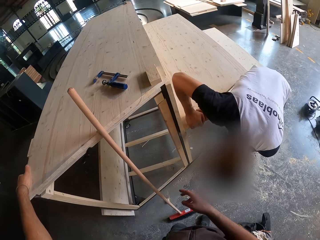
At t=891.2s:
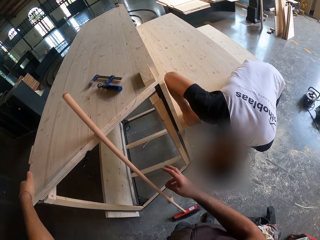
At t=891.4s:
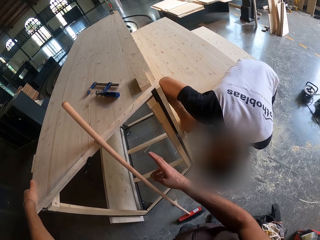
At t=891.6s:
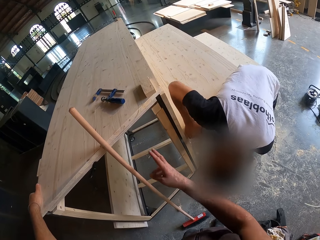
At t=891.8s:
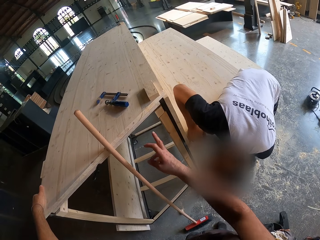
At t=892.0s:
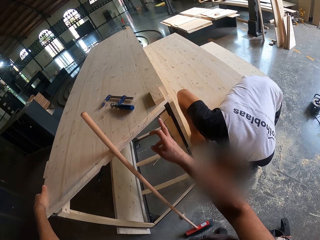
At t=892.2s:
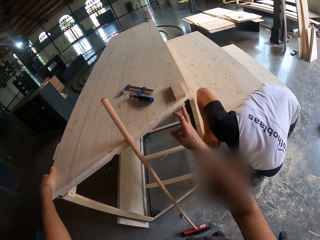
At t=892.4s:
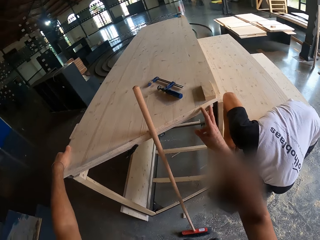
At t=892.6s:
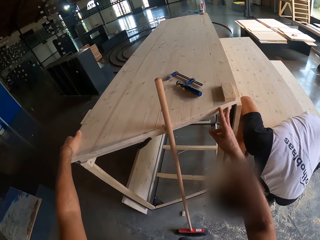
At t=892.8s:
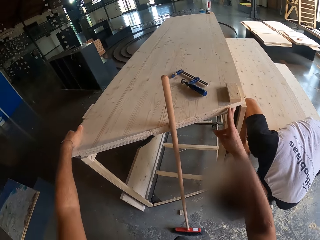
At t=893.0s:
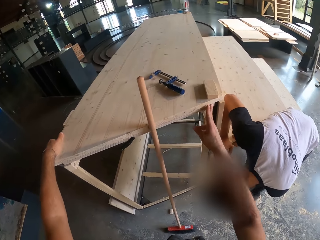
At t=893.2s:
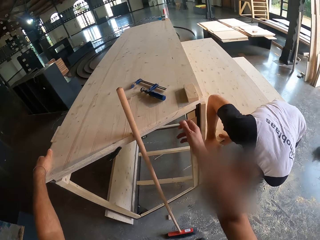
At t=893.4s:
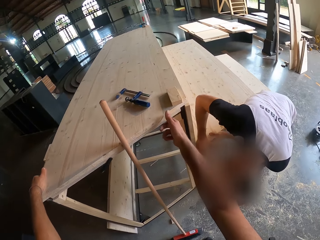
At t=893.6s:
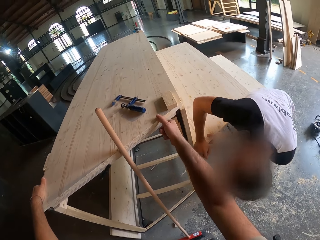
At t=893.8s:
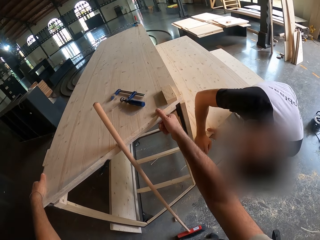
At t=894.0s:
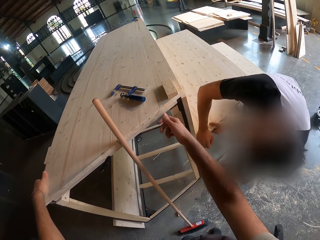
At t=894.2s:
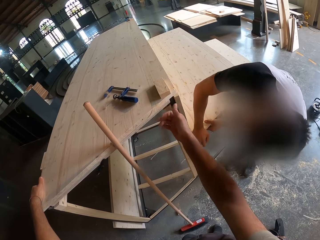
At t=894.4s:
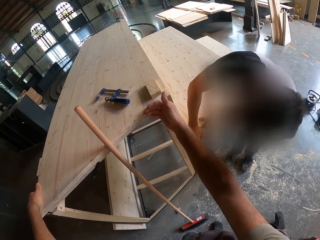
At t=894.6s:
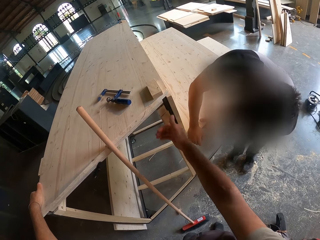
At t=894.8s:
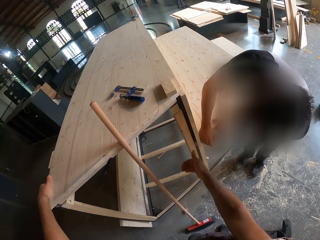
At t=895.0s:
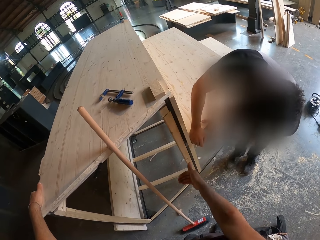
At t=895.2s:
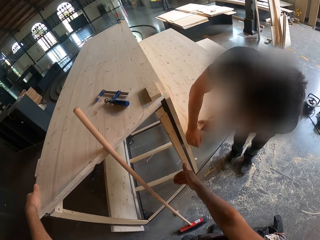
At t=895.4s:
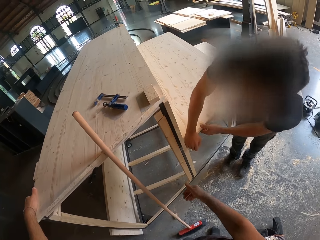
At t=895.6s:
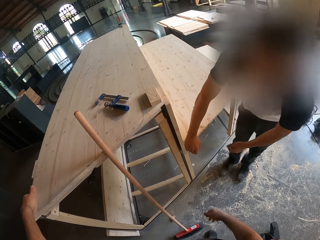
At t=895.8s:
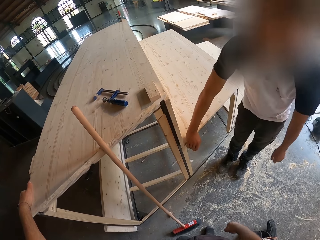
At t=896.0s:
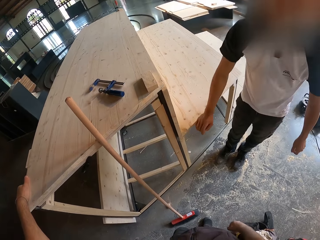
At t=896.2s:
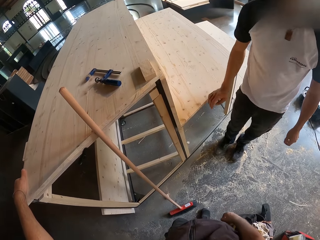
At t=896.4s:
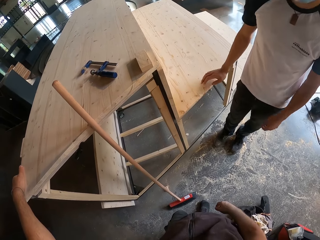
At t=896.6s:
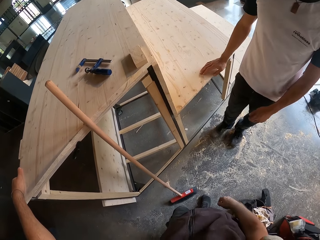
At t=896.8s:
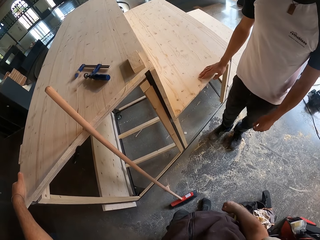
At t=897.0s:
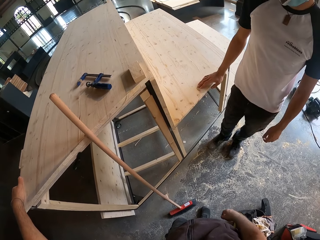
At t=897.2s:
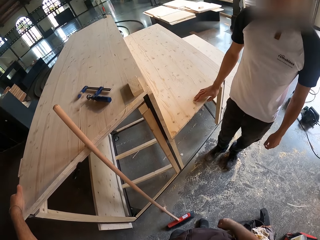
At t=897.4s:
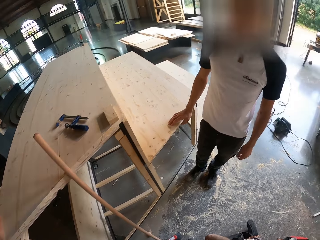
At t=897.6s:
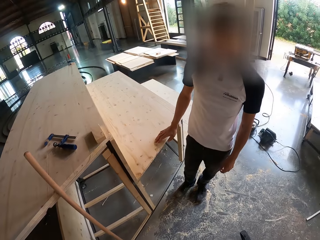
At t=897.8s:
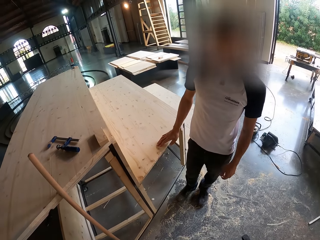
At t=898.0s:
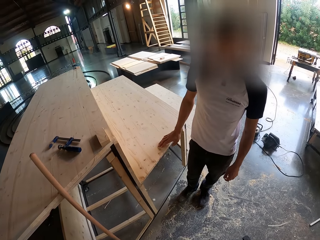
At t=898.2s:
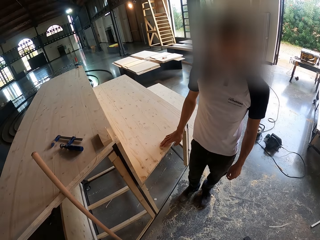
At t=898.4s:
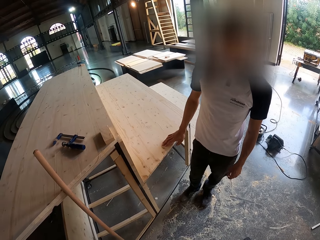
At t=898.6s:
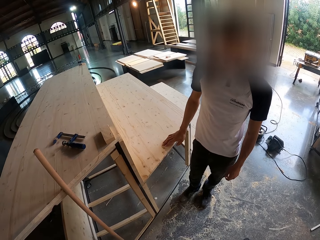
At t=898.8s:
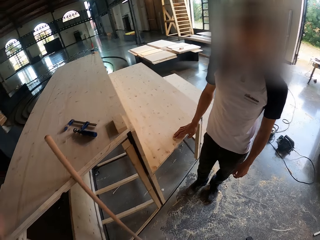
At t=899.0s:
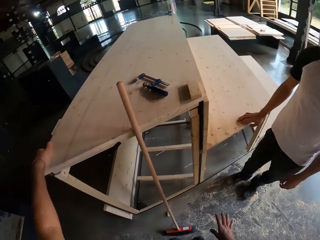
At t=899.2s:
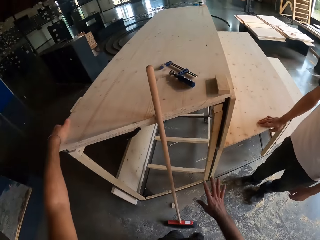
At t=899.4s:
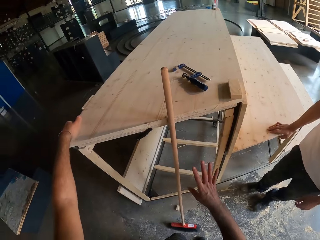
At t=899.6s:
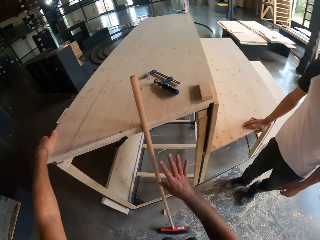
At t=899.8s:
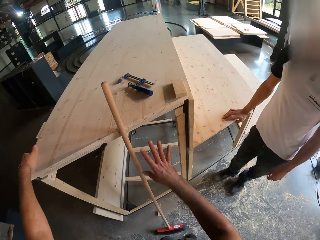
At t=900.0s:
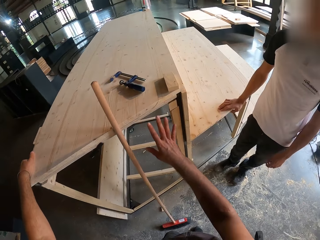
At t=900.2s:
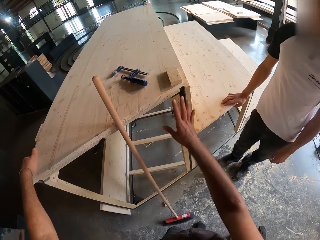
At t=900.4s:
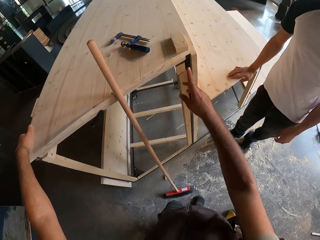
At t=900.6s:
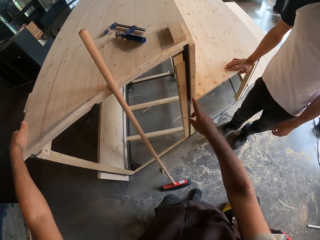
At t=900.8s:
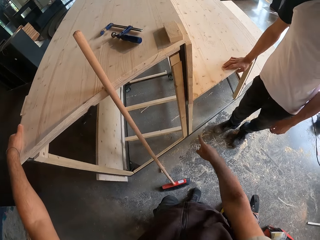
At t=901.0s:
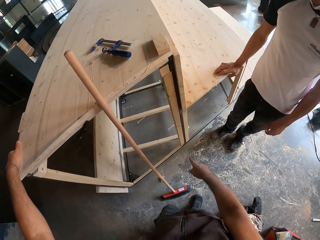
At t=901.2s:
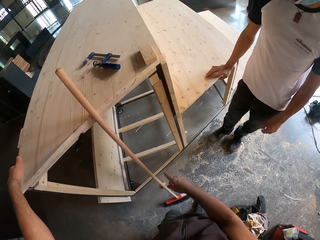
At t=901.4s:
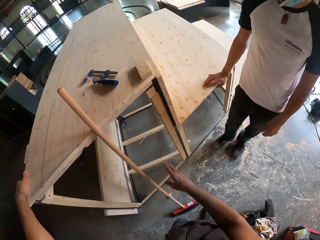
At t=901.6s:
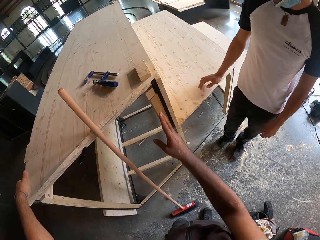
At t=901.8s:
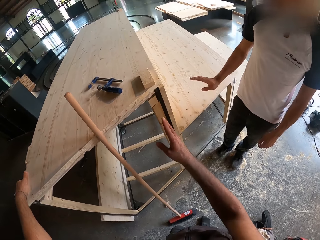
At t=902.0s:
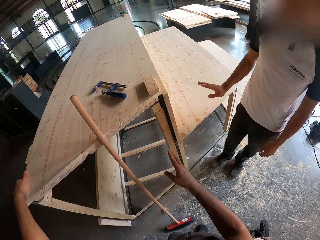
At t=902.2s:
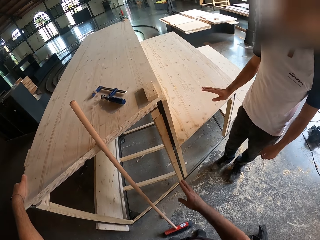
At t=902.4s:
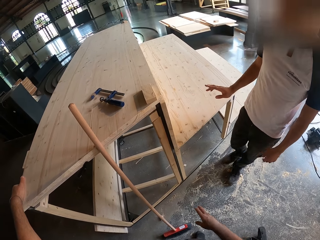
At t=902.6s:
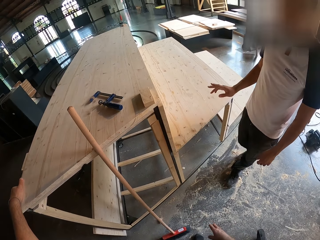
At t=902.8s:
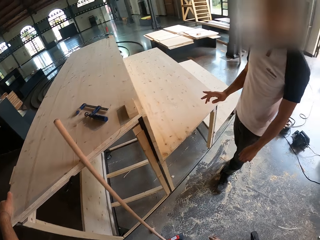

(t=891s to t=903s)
The man examines the plank with both hands on the wooden structure. The camera wearer touches the wooden structure with his right hand. The man rests his right hand on the wooden structure. The camera wearer interacts with a woman. He points to an area of the wooden structure with his right hand.

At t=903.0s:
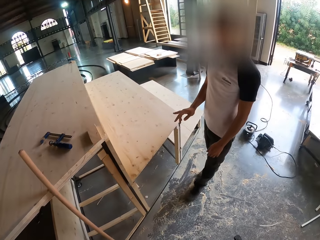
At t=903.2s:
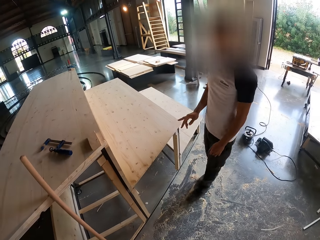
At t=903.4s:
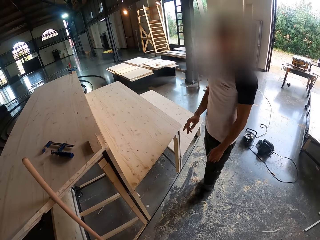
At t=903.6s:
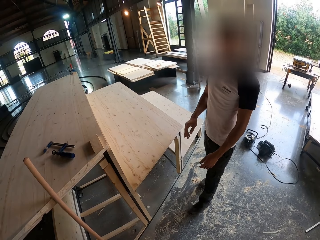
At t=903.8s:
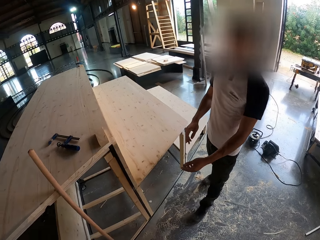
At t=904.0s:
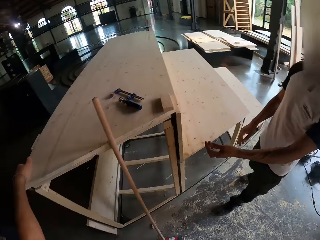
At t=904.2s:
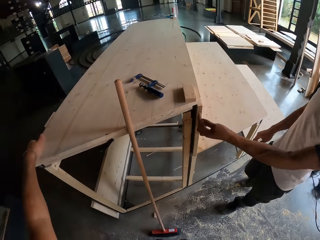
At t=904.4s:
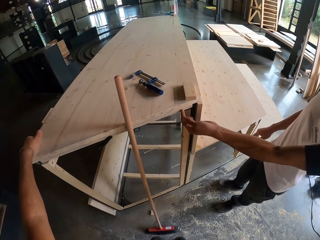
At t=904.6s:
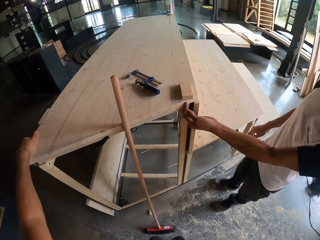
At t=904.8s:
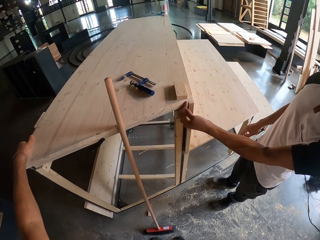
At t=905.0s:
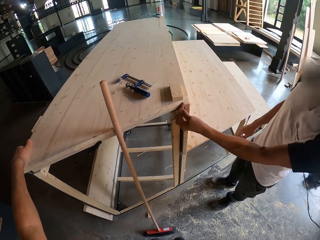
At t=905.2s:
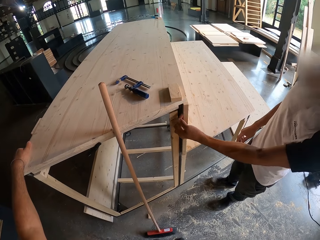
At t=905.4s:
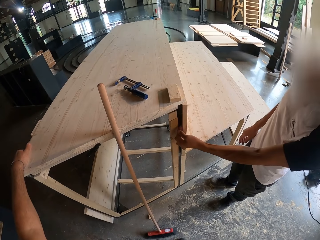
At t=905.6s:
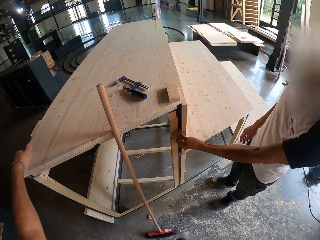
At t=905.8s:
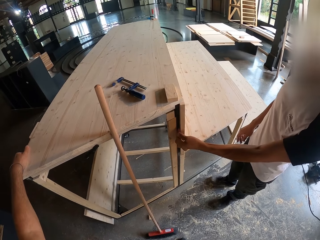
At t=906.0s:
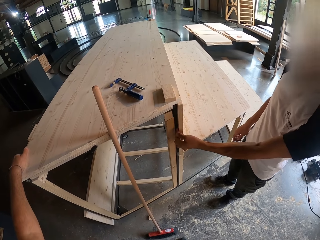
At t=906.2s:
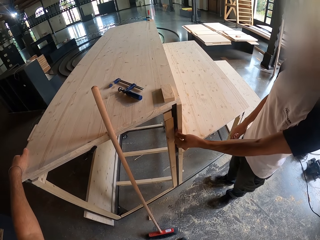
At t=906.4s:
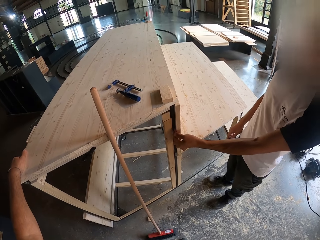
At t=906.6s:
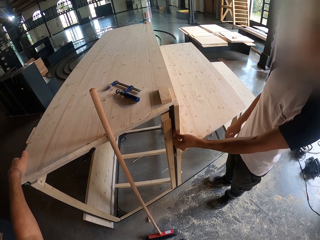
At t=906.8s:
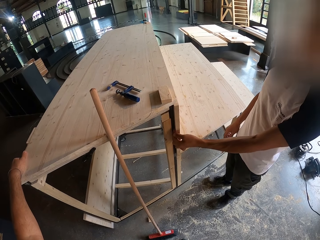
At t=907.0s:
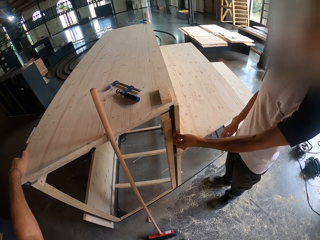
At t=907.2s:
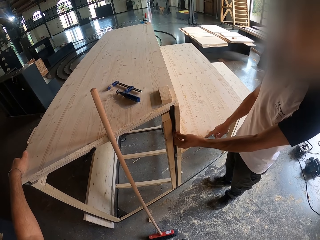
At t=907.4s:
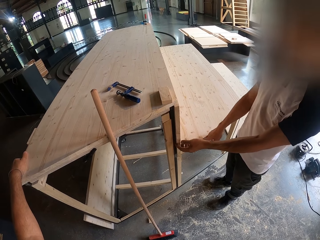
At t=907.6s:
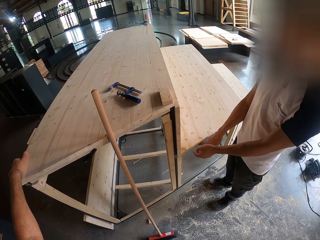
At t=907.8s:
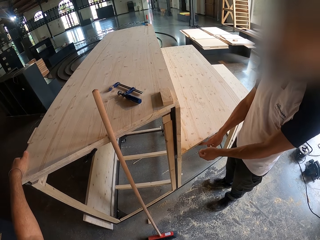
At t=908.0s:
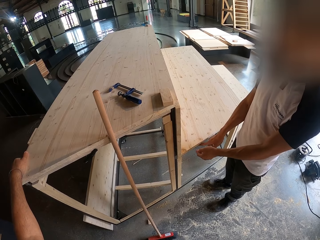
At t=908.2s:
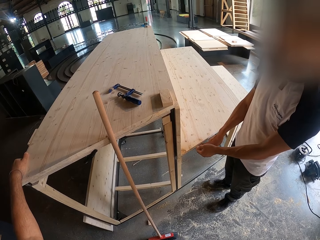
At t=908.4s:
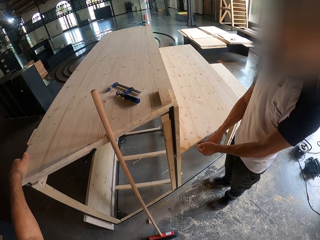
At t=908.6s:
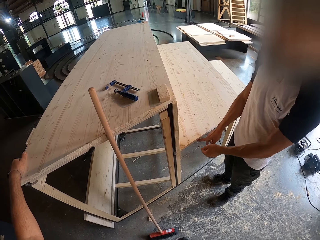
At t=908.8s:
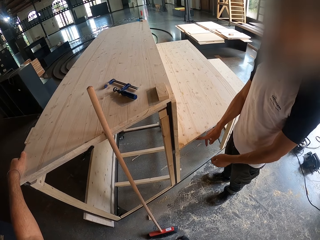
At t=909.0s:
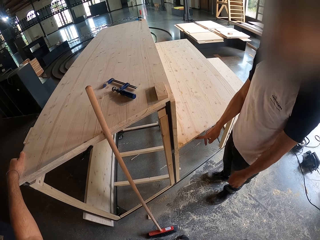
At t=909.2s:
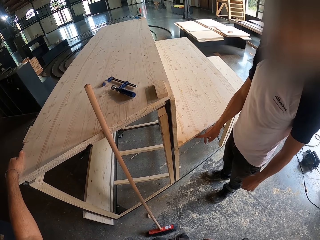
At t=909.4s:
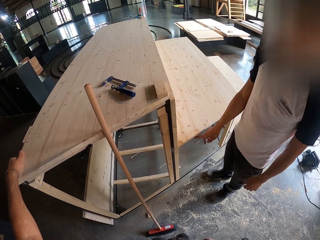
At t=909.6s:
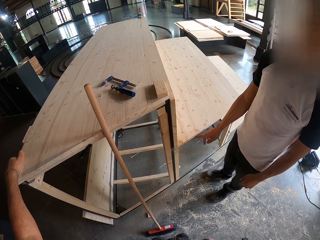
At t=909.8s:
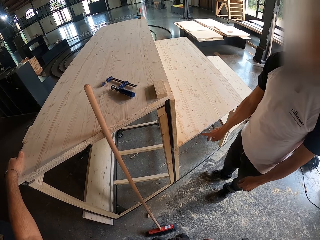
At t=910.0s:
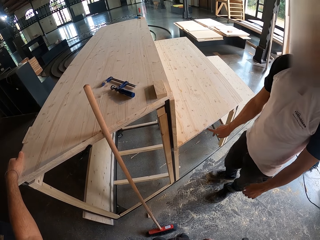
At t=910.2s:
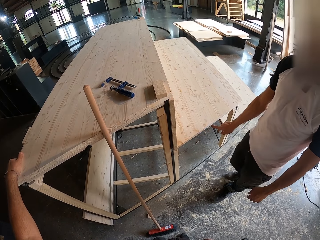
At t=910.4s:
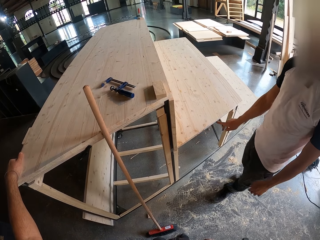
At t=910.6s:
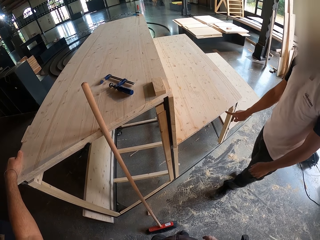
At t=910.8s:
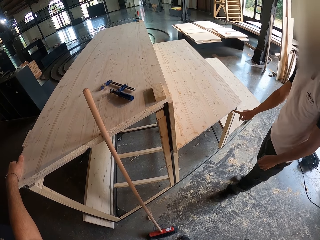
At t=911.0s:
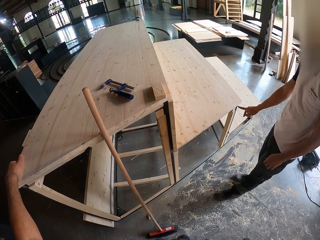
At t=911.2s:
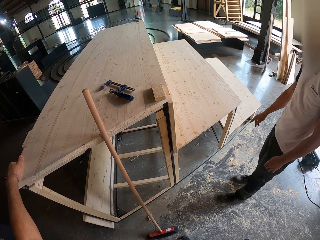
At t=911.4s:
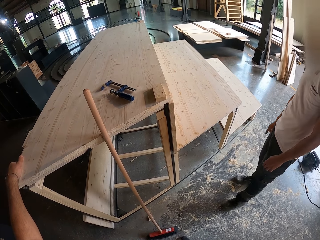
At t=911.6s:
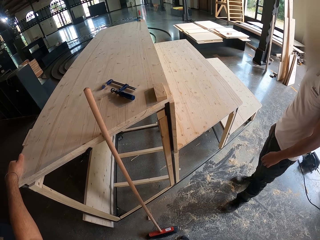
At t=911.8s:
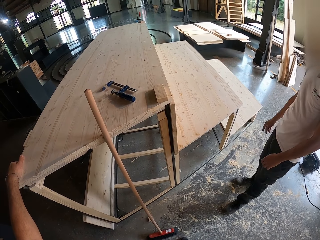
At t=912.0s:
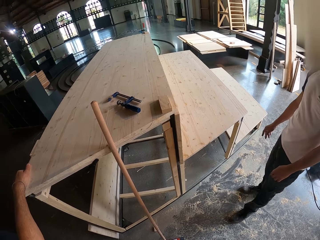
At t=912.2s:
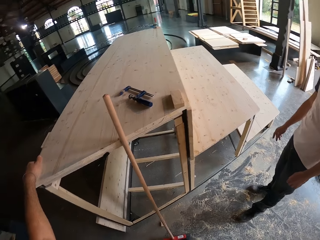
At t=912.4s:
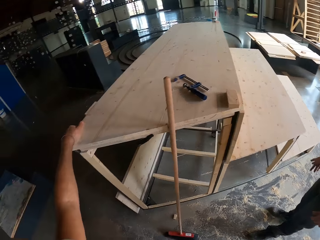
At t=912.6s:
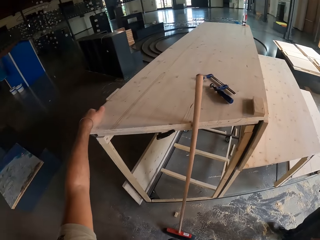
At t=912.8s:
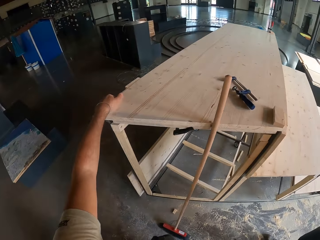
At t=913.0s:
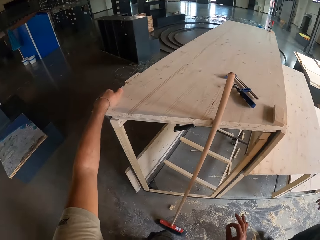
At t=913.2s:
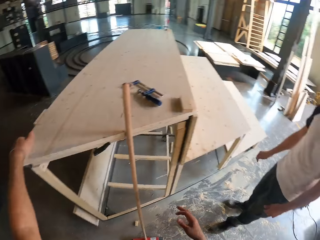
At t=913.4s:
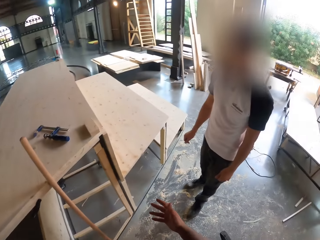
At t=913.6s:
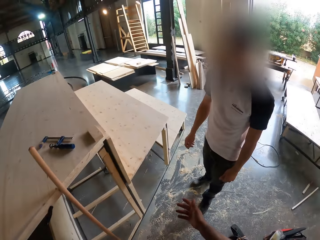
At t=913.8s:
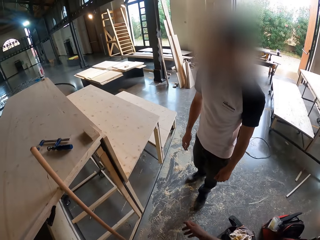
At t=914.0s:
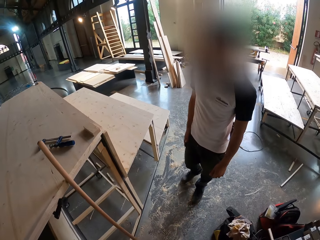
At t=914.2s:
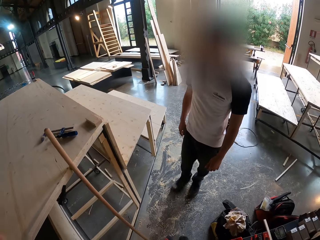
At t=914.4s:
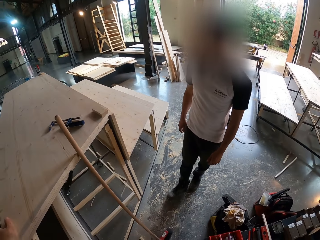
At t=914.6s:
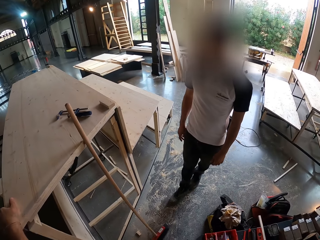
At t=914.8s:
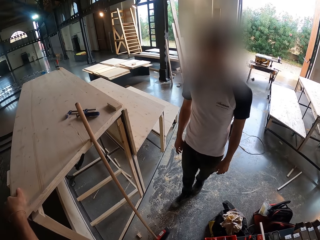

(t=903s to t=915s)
The man works his left hand through the edge of the plank of the wooden structure. The man works his right hand through the edge of the plank of the wooden structure.
